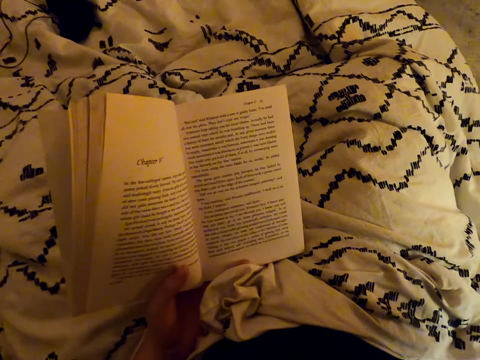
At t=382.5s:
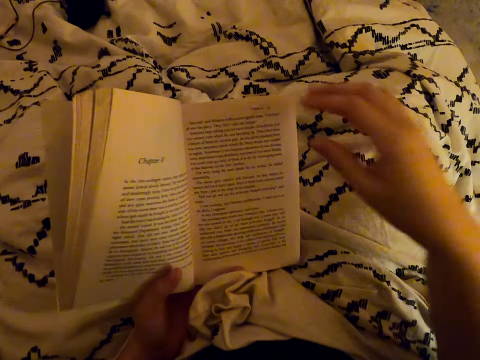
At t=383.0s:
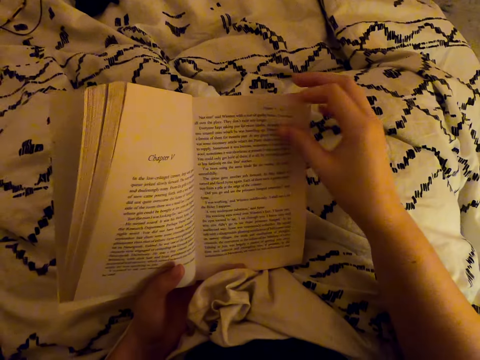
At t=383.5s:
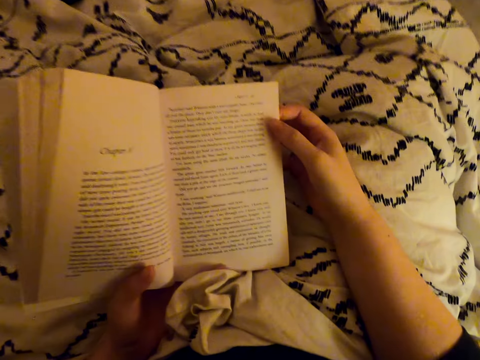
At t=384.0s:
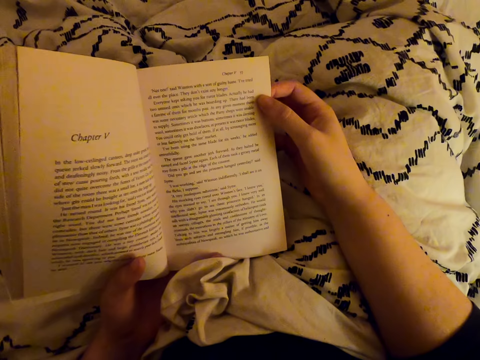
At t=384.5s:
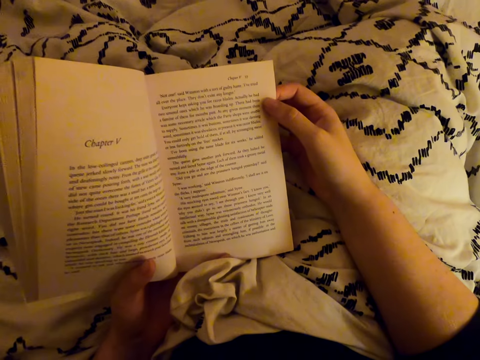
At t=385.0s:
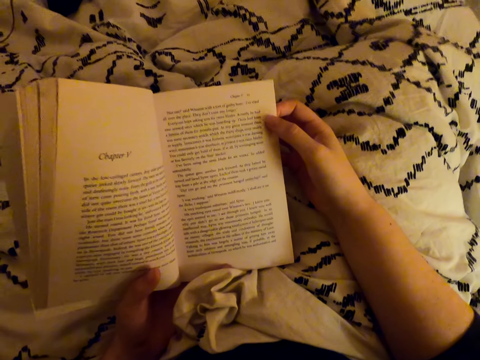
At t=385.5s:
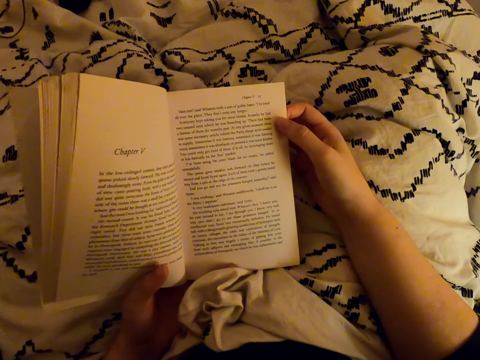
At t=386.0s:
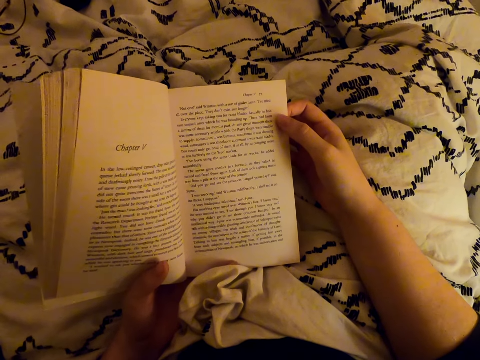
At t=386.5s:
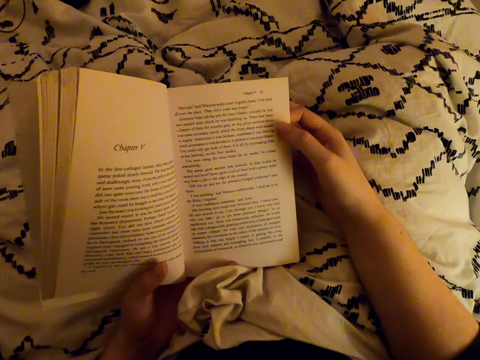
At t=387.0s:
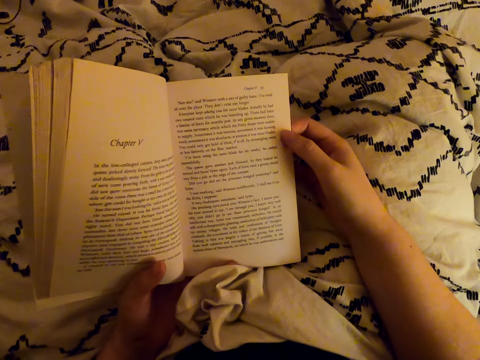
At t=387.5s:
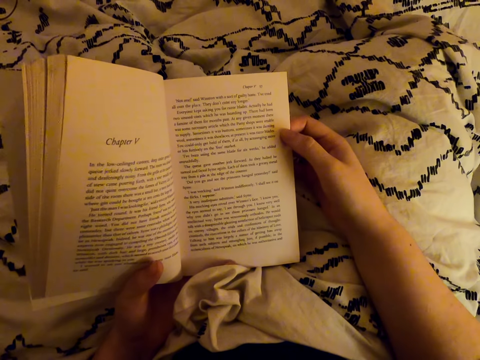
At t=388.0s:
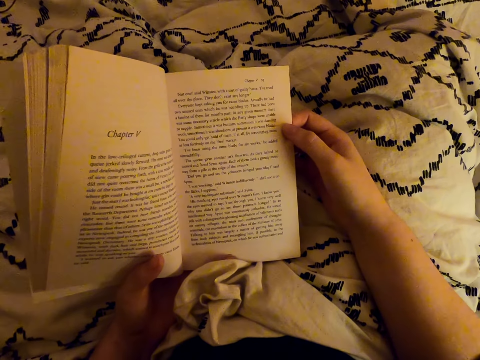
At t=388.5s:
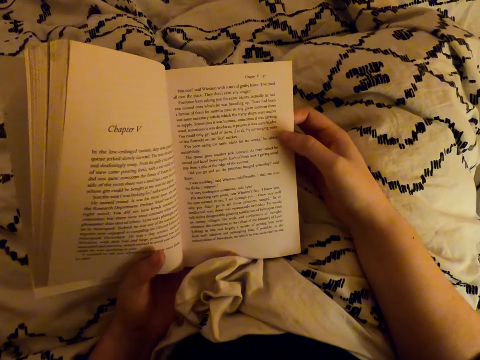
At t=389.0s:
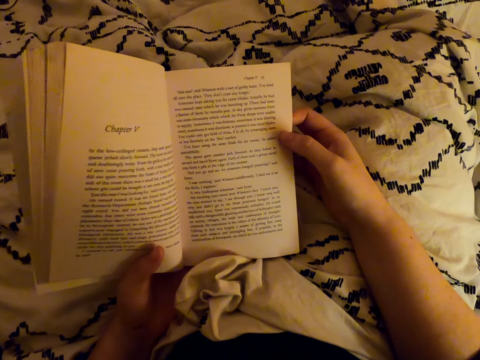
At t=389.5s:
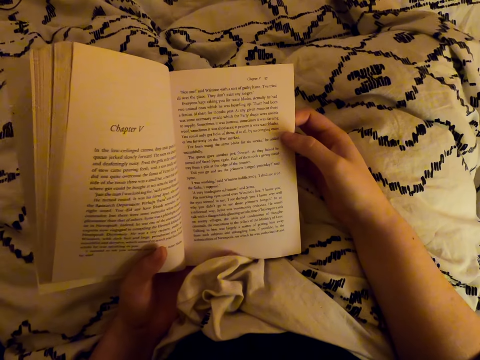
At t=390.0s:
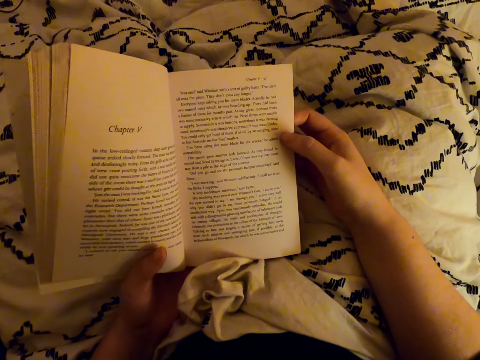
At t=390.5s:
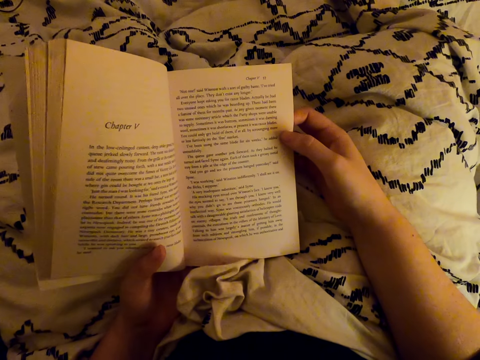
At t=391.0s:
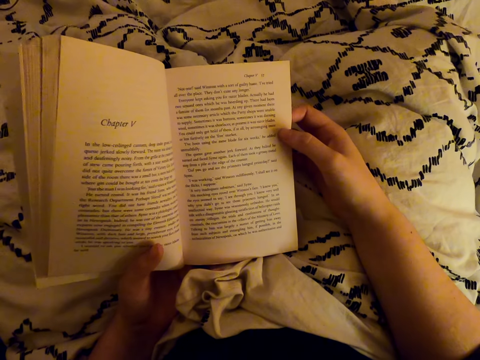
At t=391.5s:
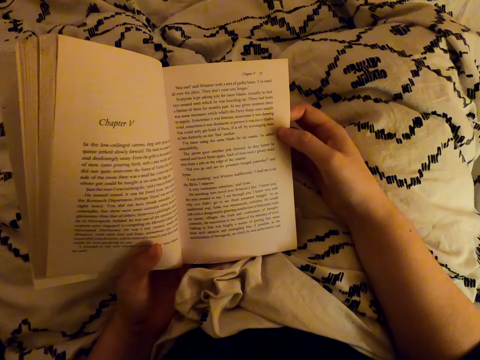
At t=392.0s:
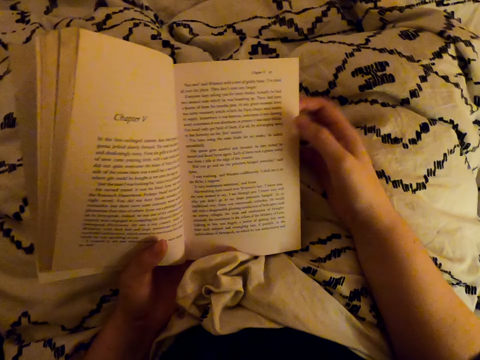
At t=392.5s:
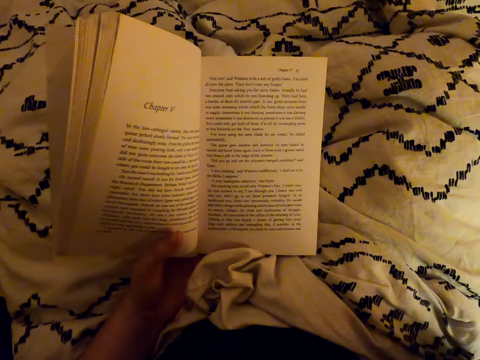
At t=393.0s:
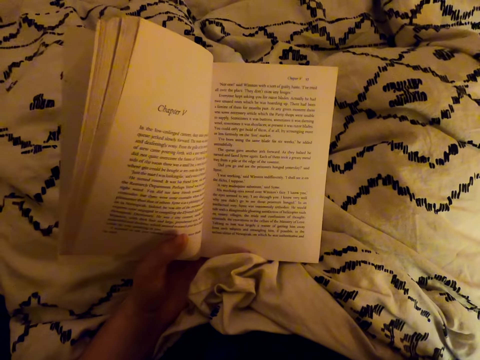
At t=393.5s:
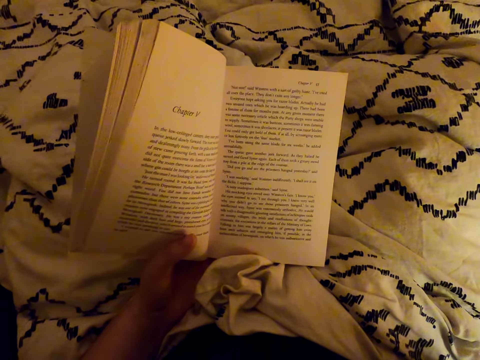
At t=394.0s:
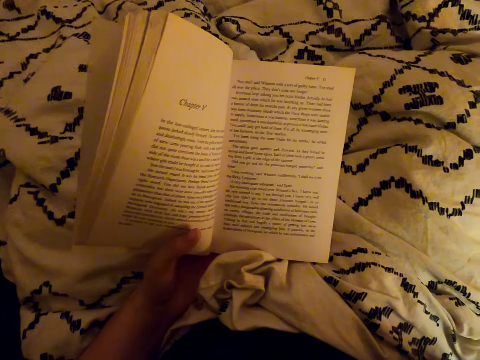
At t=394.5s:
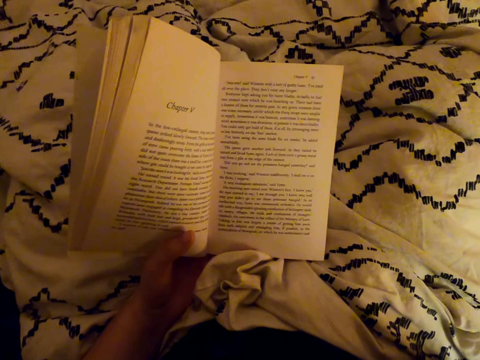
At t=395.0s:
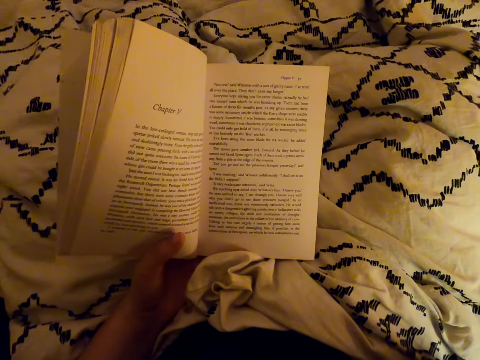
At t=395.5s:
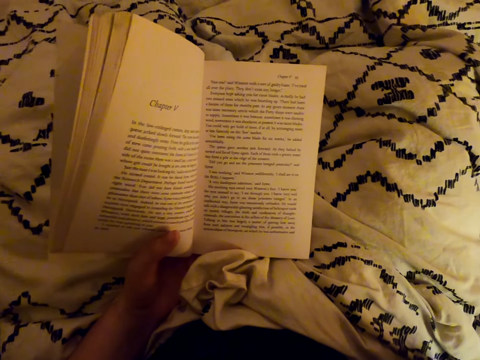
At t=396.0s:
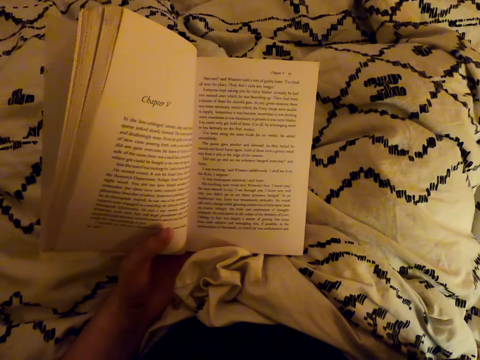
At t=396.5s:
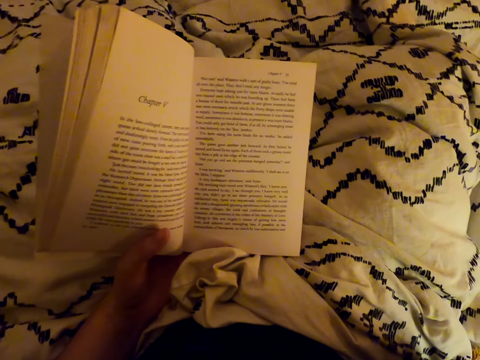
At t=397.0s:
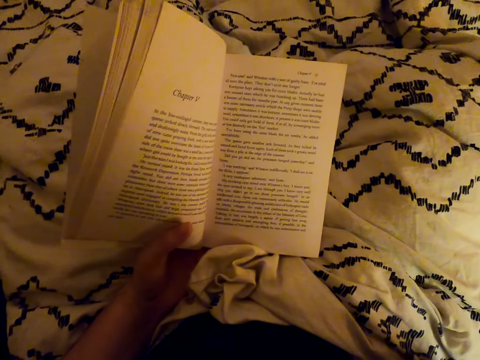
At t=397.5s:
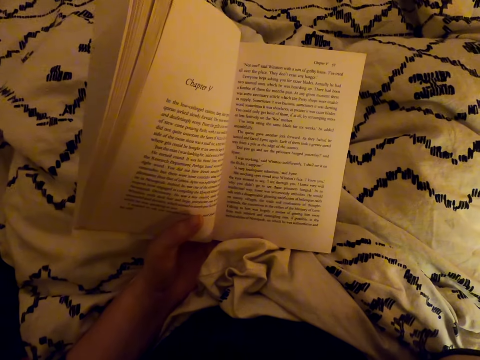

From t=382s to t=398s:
The camera wearer touches the book. They read the book. They withdraw one hand from the book. They fix the camera.

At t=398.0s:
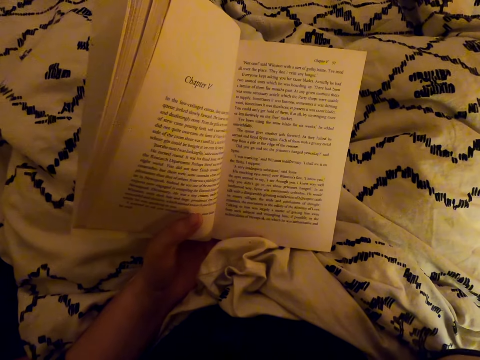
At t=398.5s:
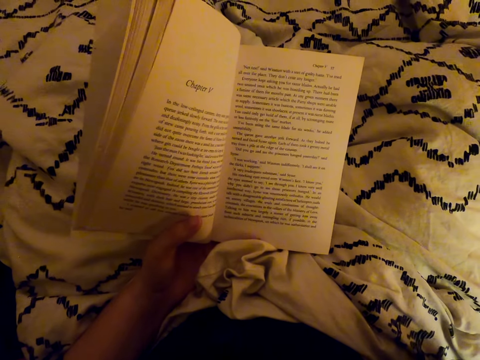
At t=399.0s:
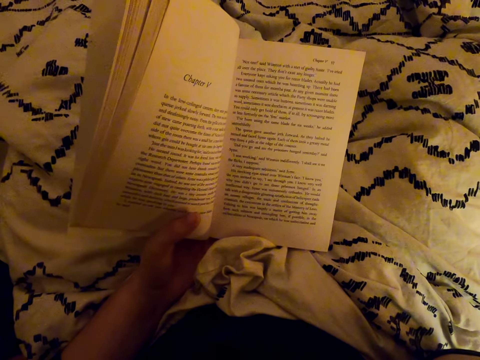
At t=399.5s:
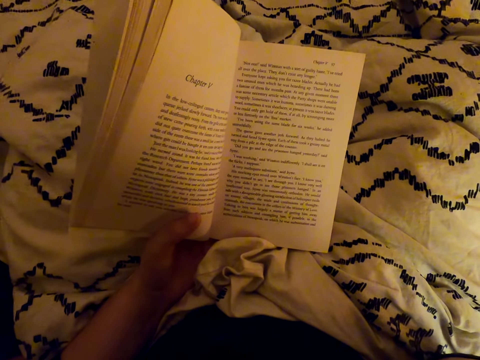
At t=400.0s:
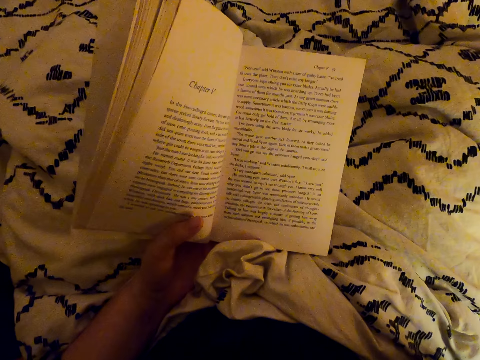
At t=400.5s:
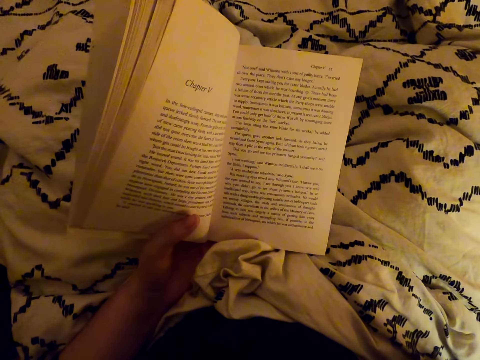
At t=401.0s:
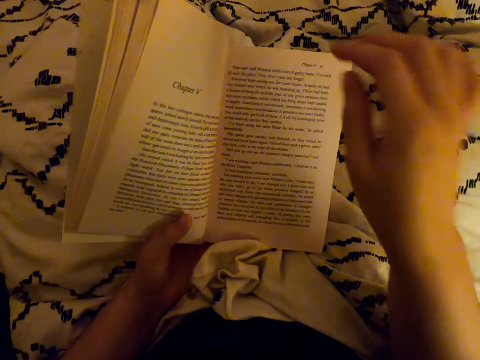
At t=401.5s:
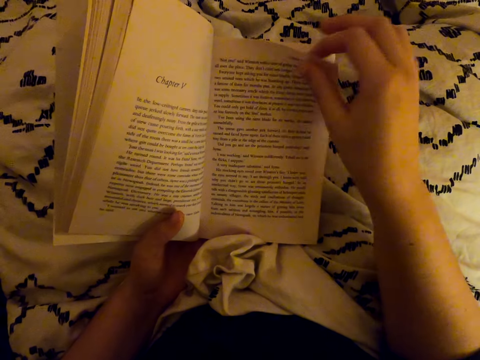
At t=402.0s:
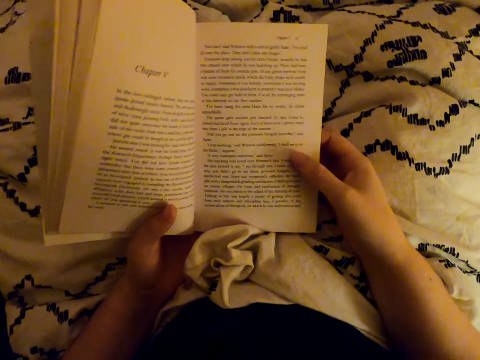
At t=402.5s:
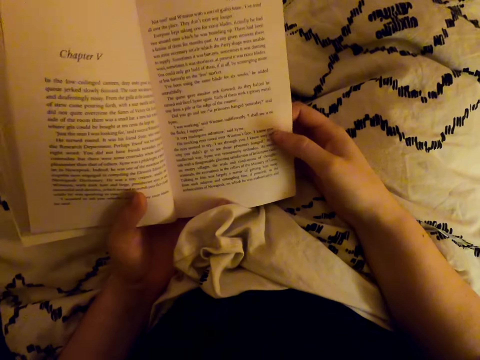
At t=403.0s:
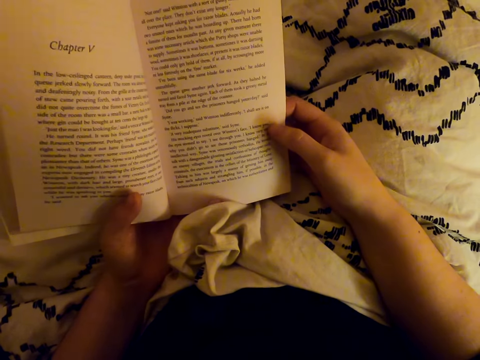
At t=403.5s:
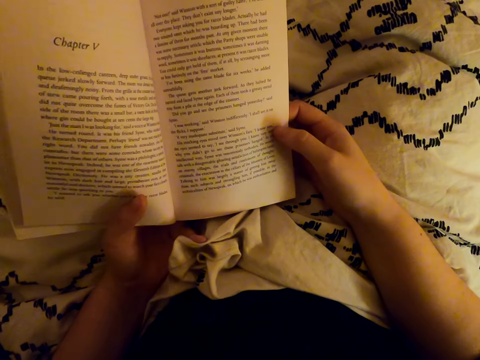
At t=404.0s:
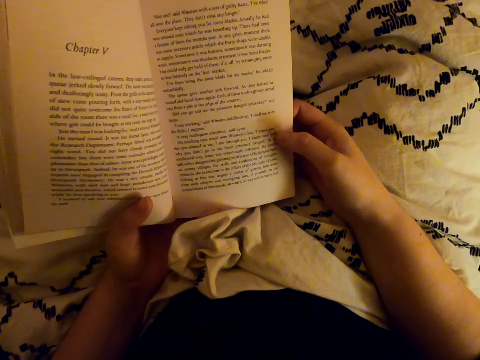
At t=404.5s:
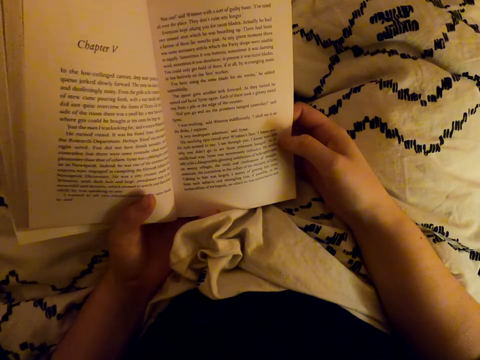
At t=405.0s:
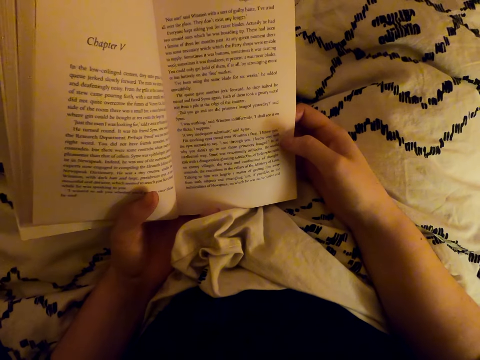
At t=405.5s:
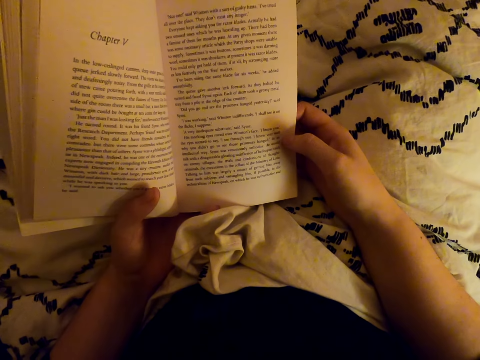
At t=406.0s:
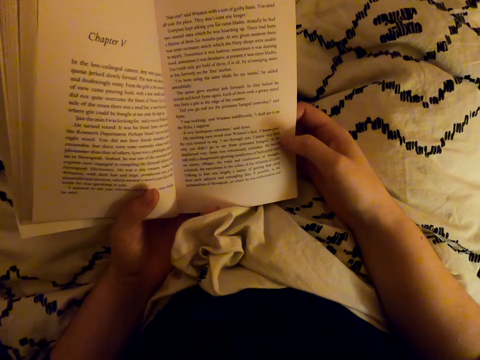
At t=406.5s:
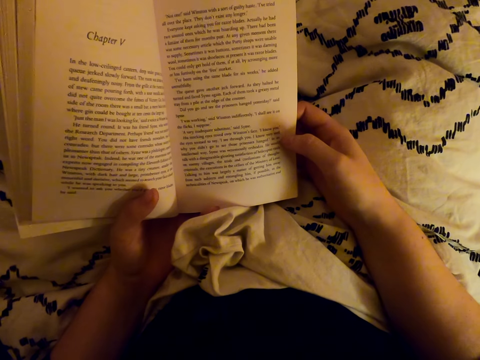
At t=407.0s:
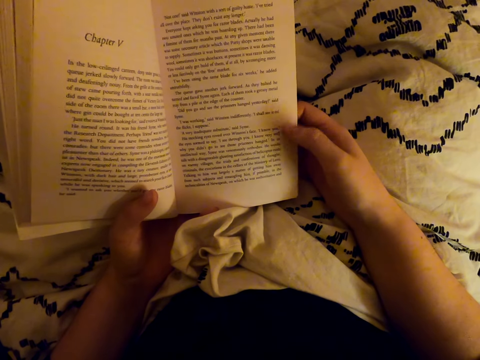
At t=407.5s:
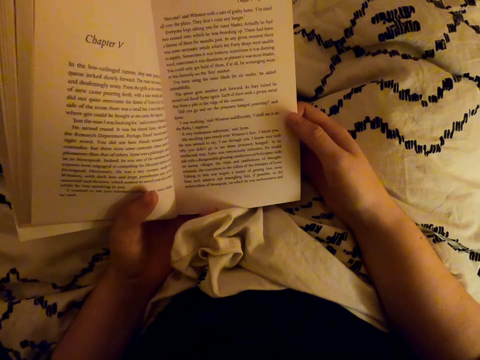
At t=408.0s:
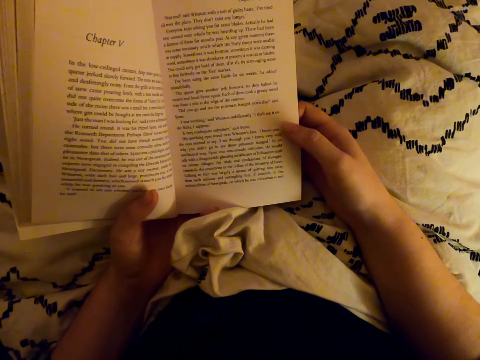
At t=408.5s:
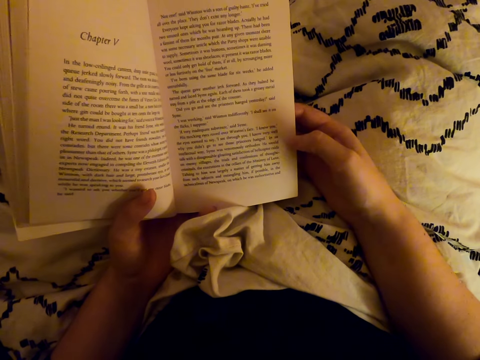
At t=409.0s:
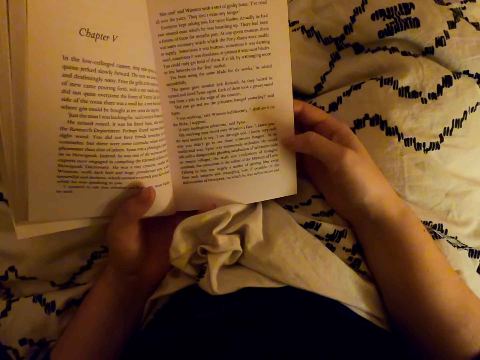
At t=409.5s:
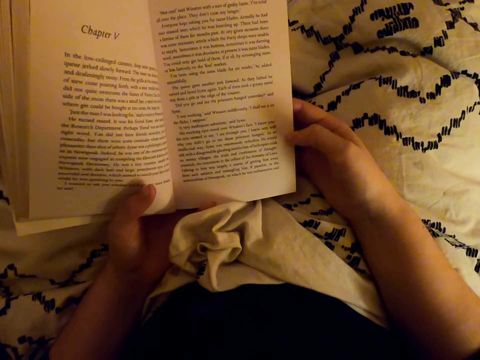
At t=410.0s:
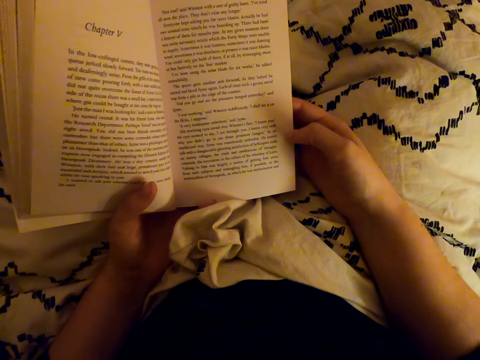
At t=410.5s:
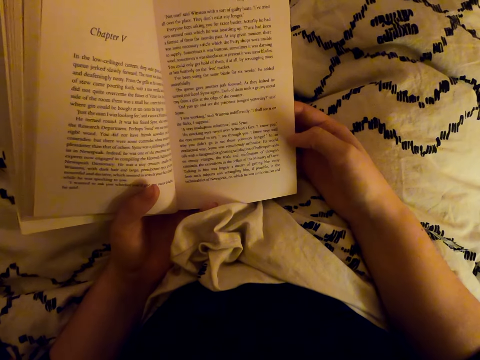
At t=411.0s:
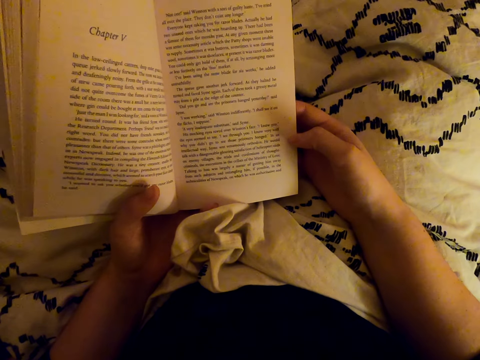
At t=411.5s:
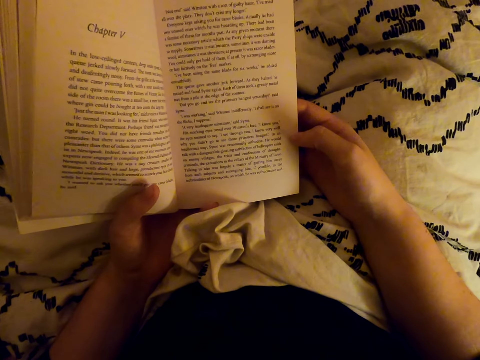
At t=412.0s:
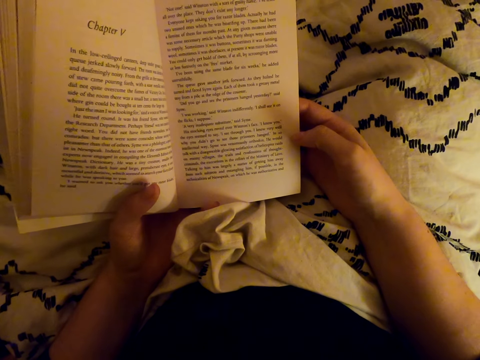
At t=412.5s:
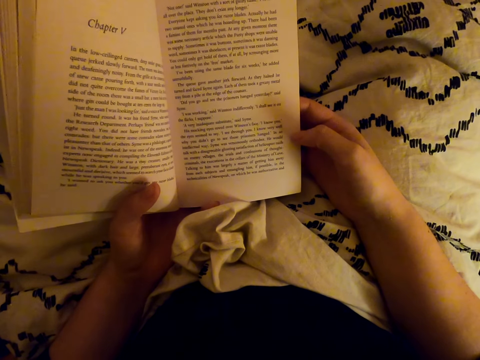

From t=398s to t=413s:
The camera wearer selects a page. They read the book.
